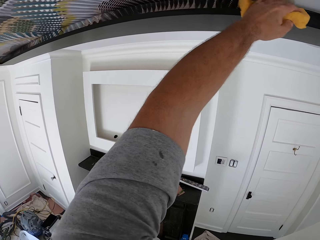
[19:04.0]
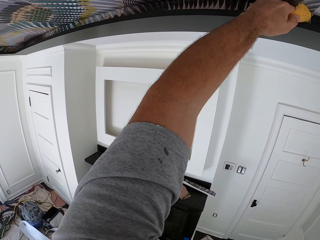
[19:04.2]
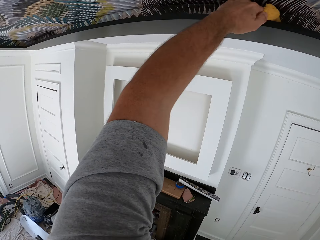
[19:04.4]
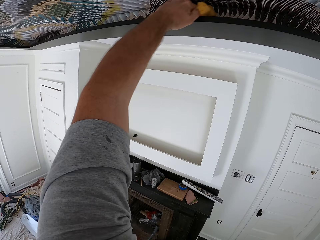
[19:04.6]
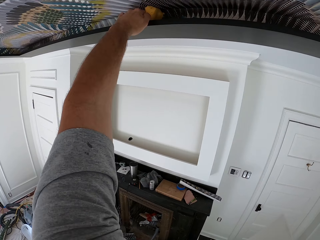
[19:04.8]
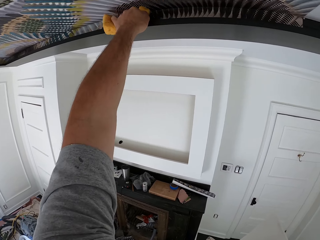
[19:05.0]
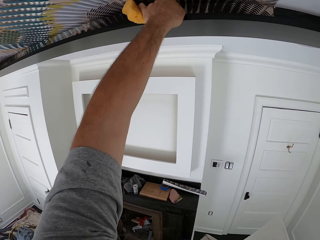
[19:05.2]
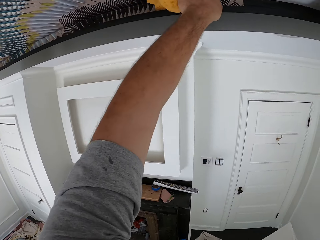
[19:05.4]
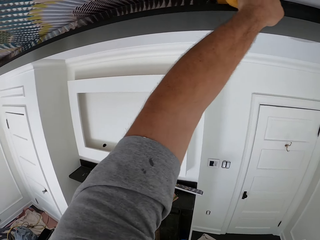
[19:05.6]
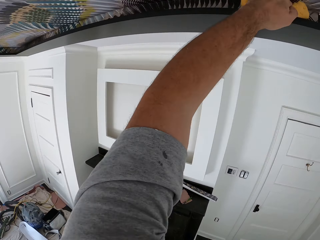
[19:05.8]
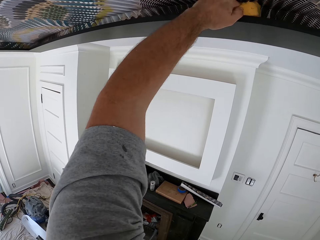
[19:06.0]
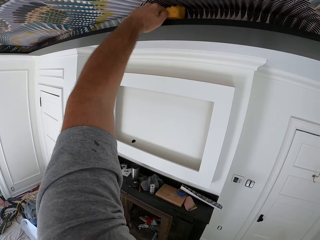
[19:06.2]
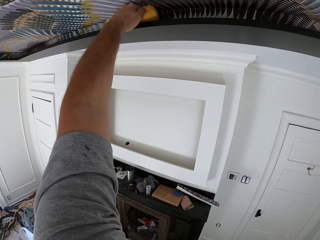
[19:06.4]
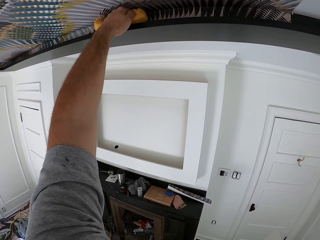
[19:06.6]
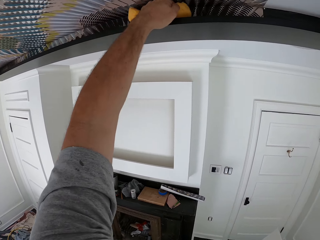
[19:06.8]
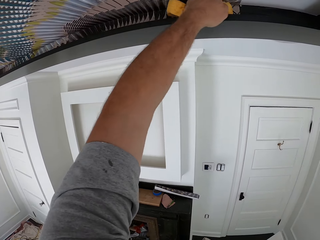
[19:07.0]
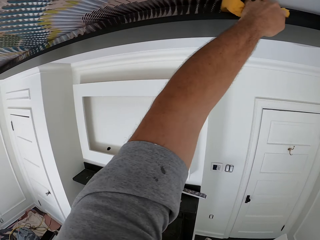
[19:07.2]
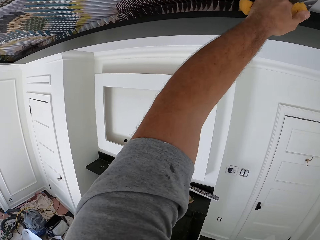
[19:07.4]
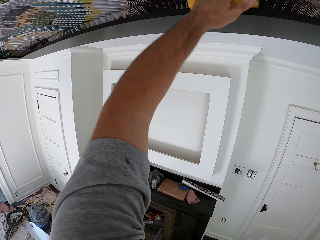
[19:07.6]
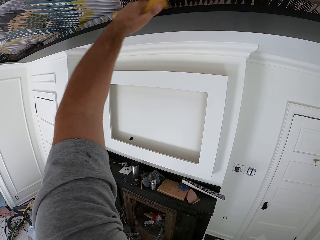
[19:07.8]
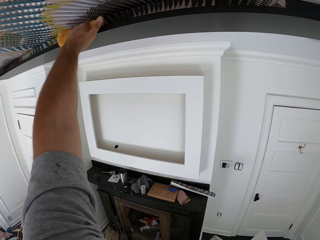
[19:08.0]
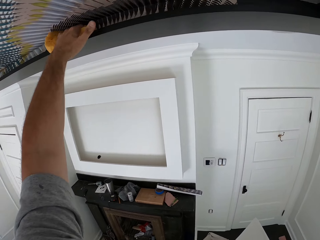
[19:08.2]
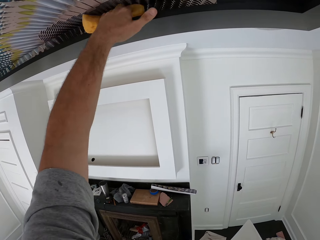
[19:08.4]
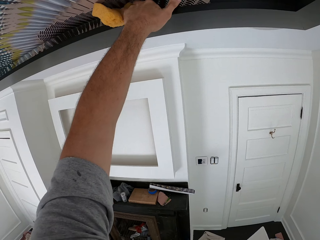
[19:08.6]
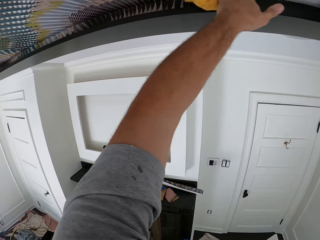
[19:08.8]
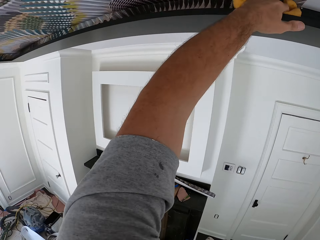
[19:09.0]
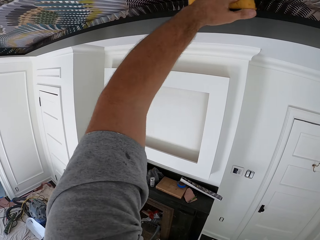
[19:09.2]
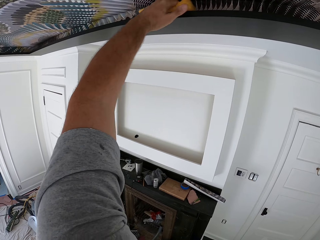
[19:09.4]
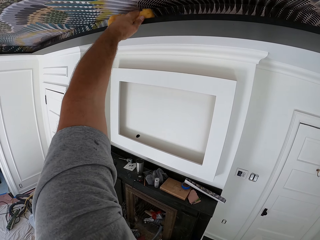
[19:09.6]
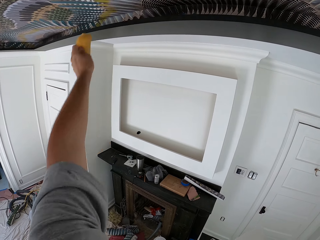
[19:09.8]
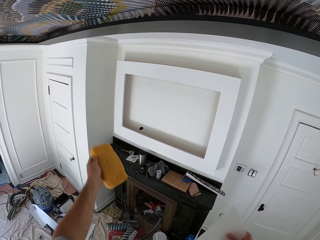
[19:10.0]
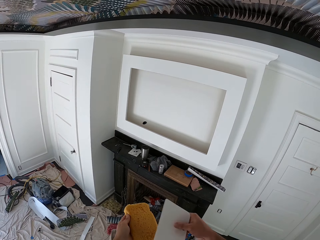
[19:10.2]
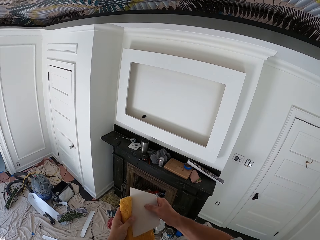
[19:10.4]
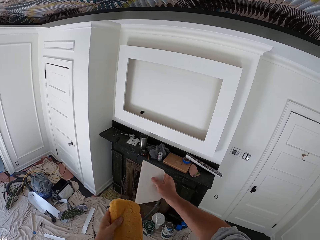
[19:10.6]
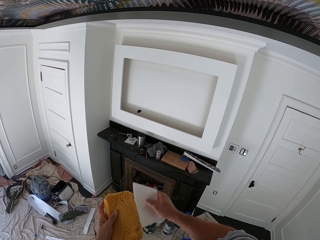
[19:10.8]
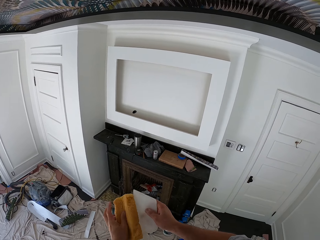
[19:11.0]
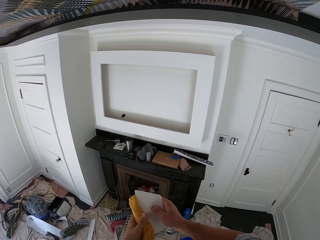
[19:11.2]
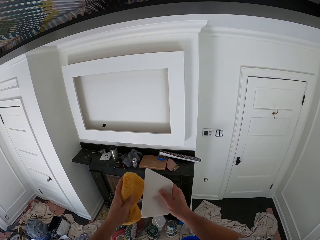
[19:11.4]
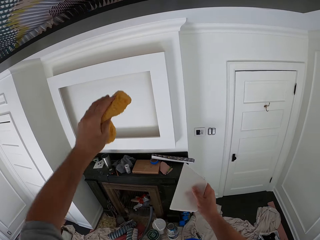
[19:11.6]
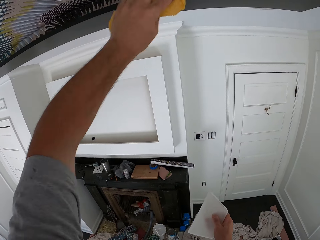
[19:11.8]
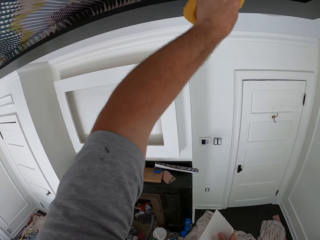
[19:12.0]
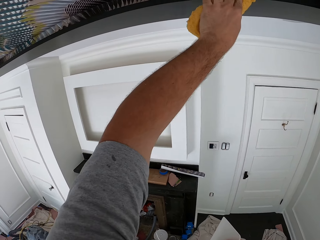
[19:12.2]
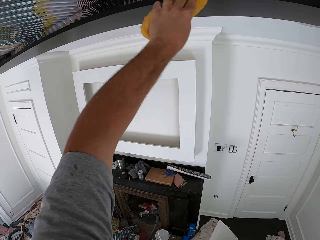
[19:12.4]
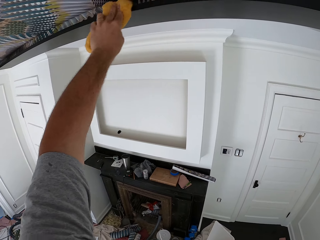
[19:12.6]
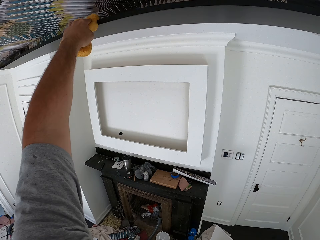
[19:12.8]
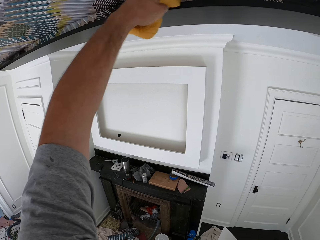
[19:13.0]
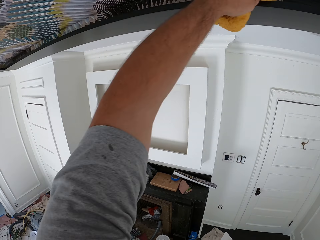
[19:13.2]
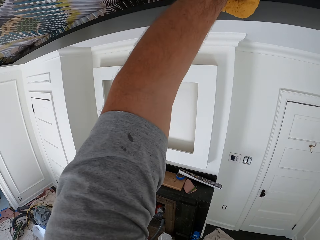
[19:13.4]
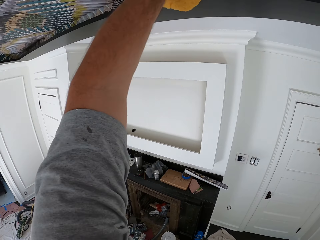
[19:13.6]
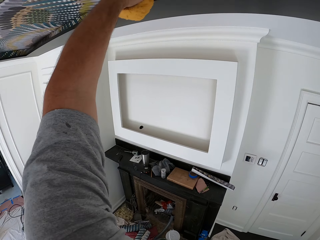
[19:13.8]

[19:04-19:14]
The camera wearer pulls the sponge off the ceiling wallpaper. They wipe the squeegee with the sponge. They wipe the ceiling wallpaper with the sponge.

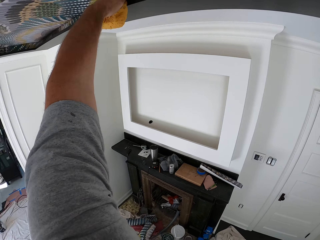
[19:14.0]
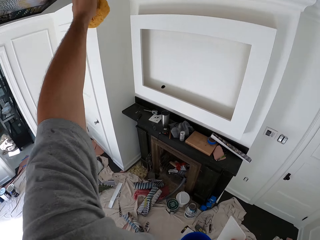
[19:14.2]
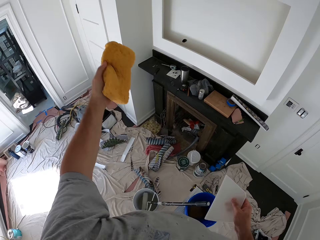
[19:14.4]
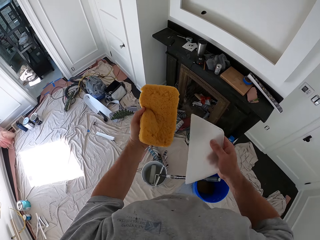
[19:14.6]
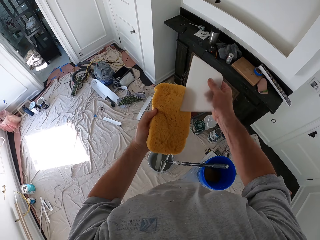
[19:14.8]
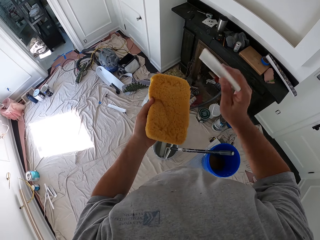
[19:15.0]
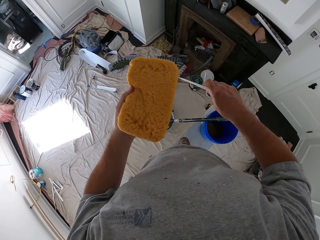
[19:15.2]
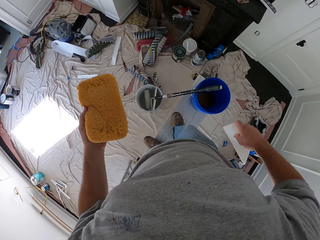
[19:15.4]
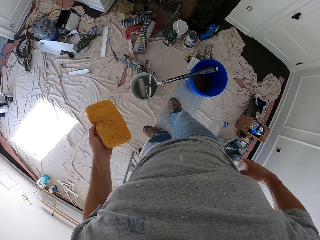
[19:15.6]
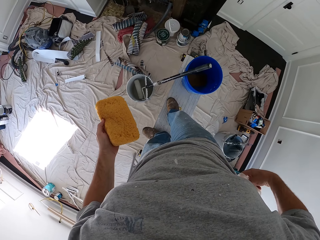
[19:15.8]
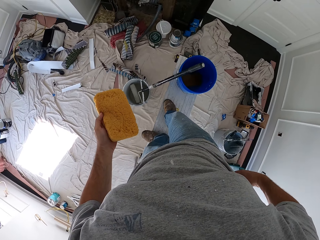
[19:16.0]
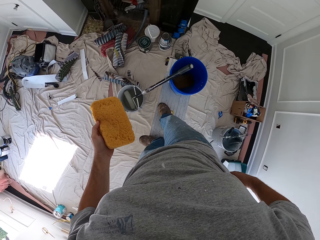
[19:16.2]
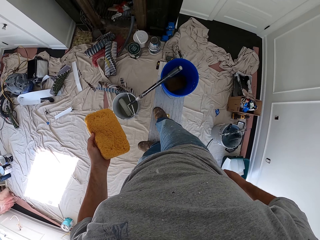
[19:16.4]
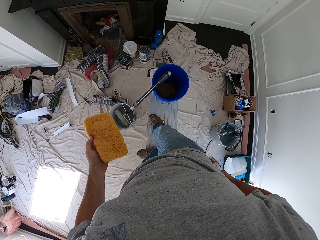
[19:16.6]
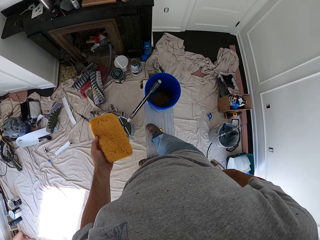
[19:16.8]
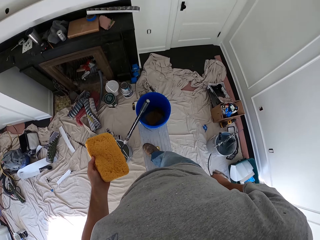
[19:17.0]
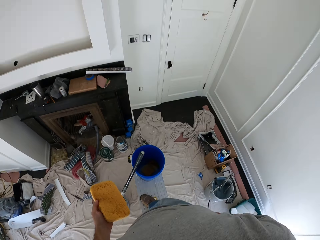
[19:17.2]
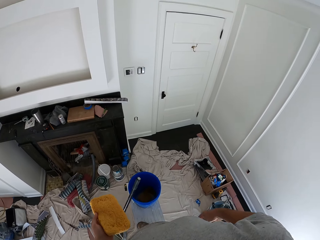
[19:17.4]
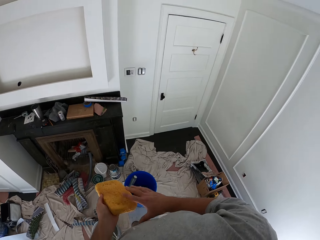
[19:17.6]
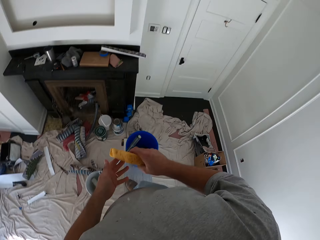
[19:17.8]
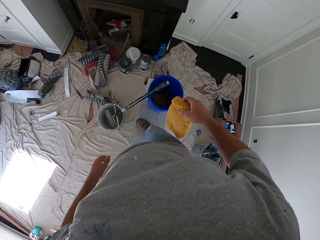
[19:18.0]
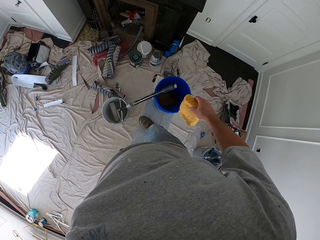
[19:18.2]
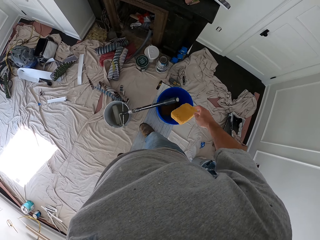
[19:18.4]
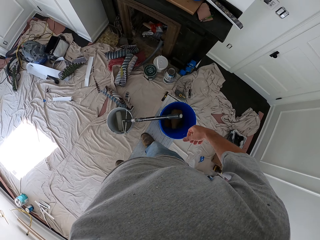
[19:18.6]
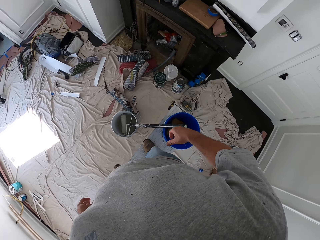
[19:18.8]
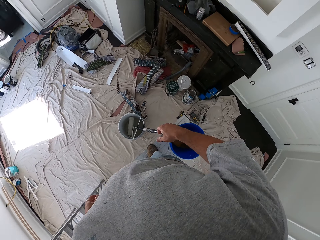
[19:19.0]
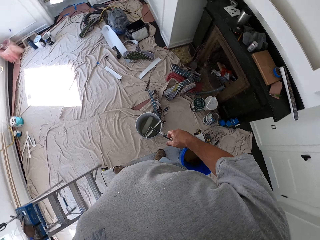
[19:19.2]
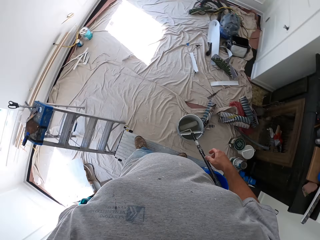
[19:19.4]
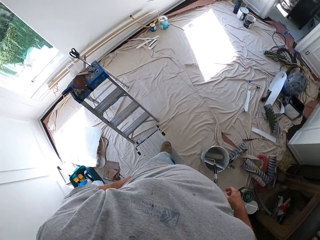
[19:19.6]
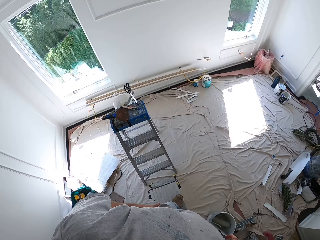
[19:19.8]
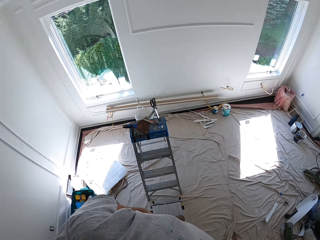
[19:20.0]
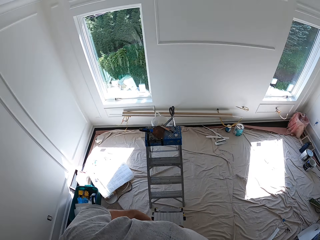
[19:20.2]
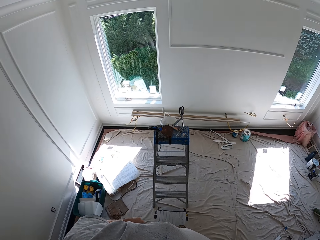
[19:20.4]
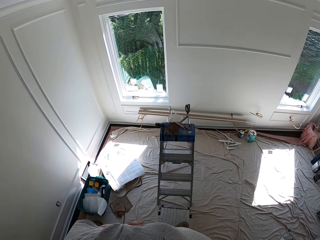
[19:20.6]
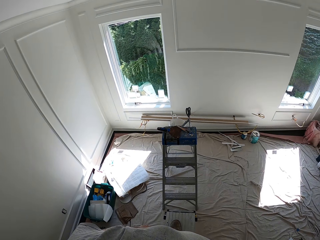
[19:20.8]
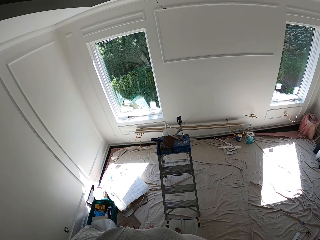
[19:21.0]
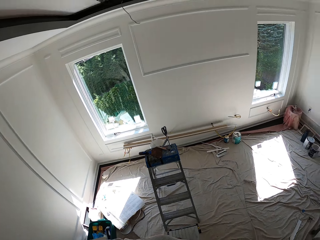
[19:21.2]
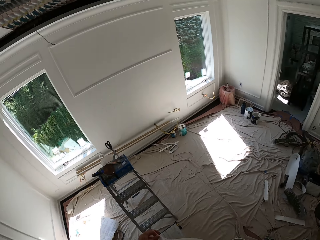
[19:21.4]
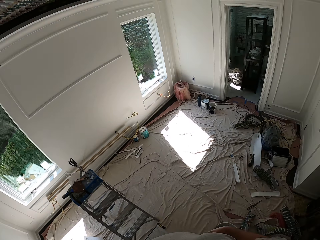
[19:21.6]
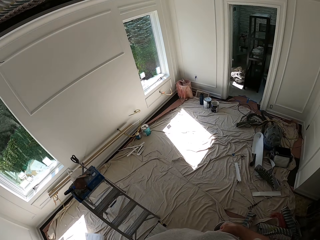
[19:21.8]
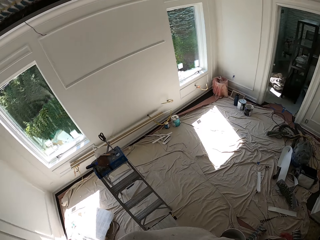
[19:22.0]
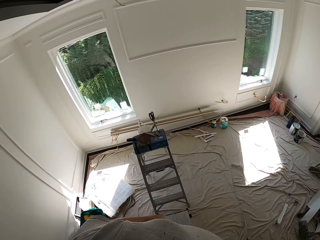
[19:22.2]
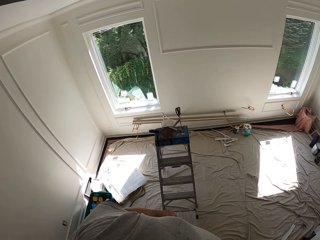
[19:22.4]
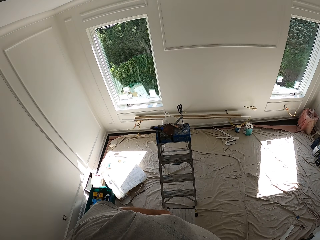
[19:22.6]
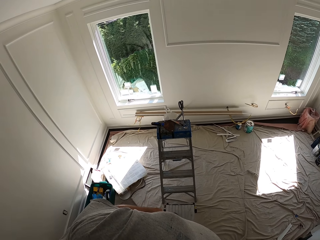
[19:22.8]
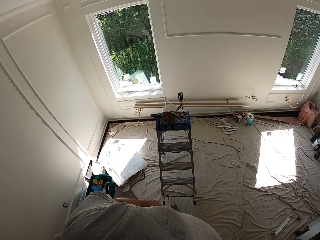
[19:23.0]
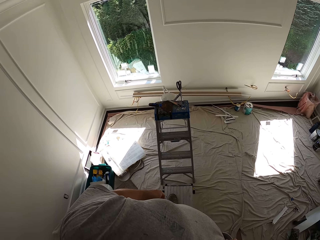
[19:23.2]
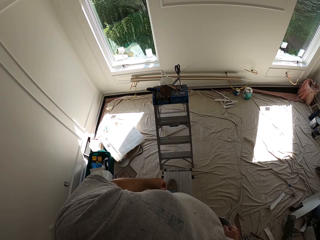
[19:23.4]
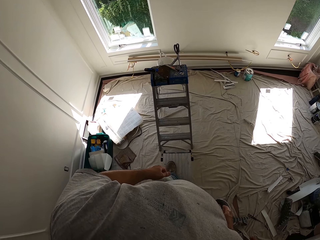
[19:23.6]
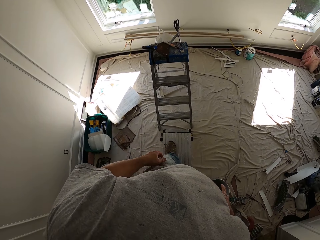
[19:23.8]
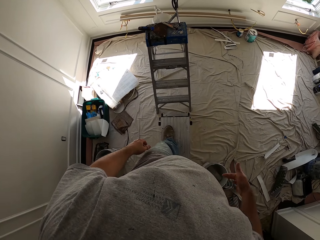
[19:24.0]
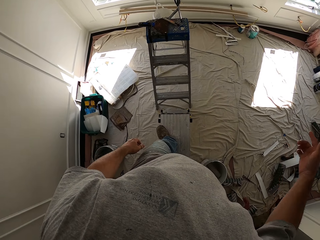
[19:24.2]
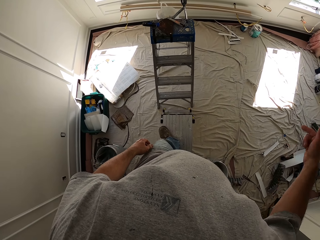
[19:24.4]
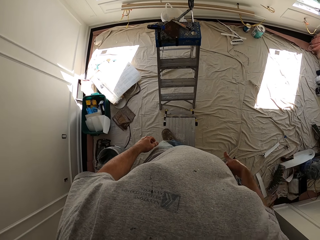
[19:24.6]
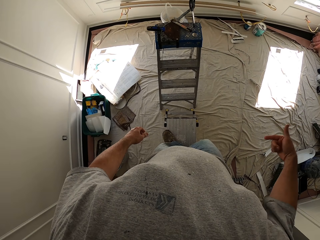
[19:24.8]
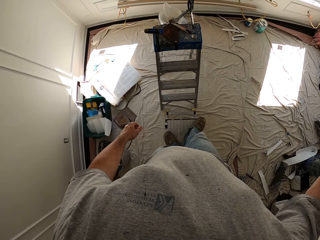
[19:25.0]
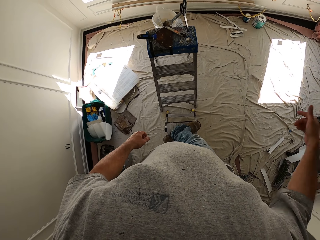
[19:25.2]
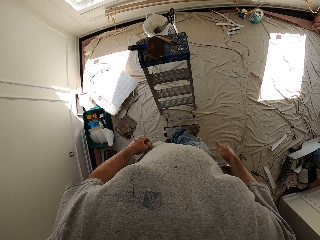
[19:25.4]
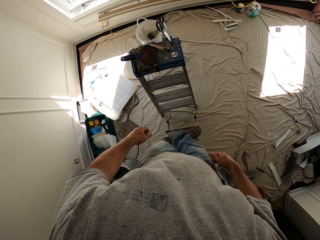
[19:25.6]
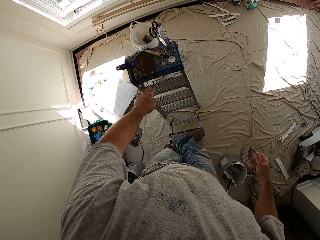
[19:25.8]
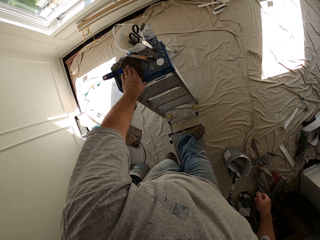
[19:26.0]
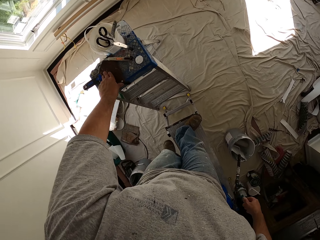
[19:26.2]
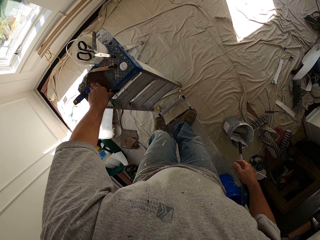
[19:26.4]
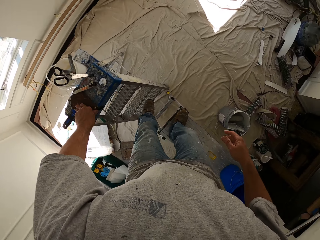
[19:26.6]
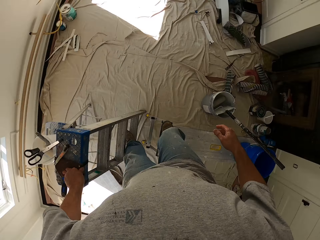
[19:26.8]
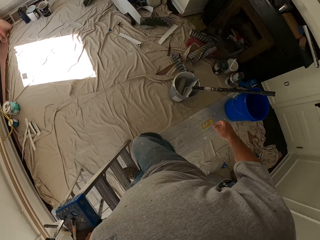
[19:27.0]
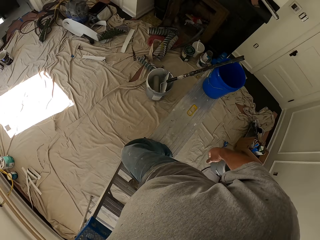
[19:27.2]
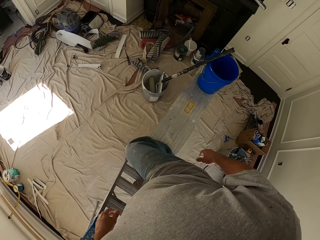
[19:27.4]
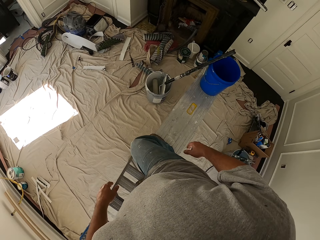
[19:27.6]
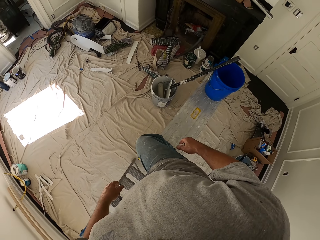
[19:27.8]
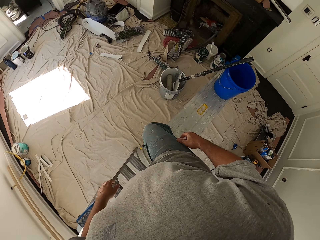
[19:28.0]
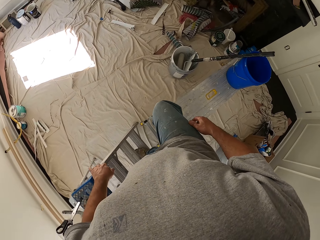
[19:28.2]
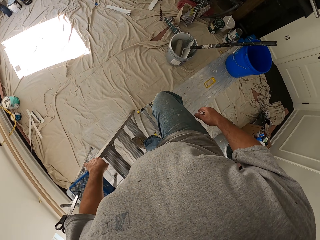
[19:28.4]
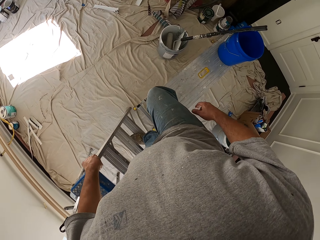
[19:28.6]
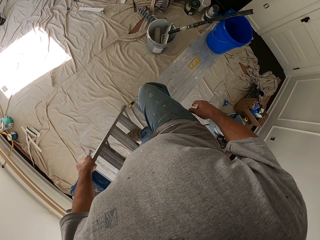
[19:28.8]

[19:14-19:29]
The camera wearer pulls the sponge off the ceiling wallpaper. He wipes the squeegee with the sponge. He puts the squeegee in the pocket of his trousers. He switches the sponge from his left hand to his right hand. He drops the sponge in a bucket. He turns around on the work bench. He walks on the bench. He walks on the work bench. He holds a ladder with his left hand. He steps on the ladder.
